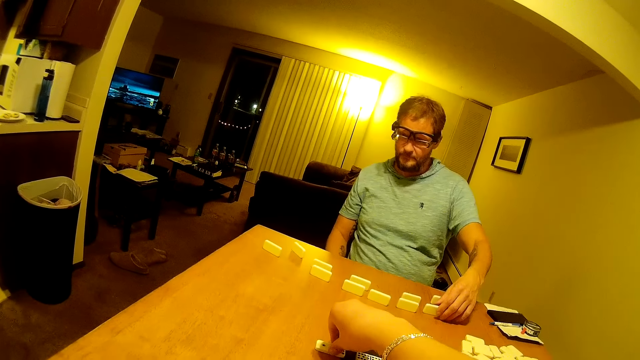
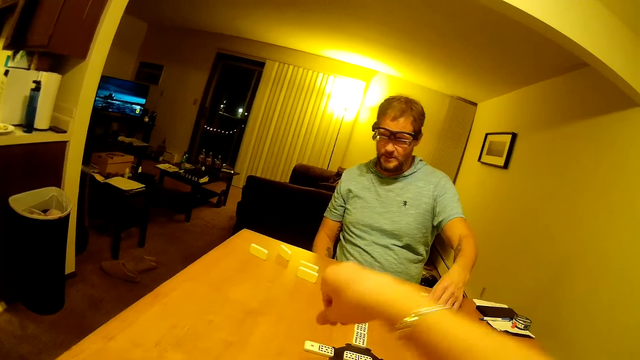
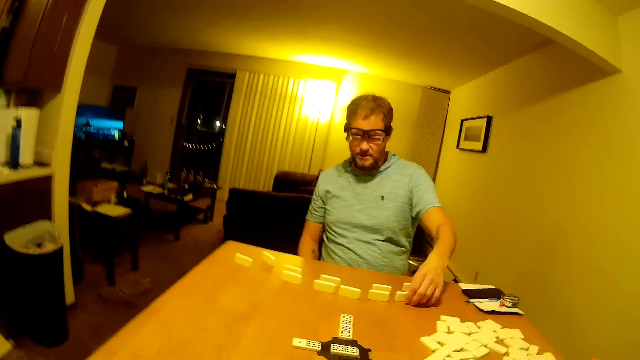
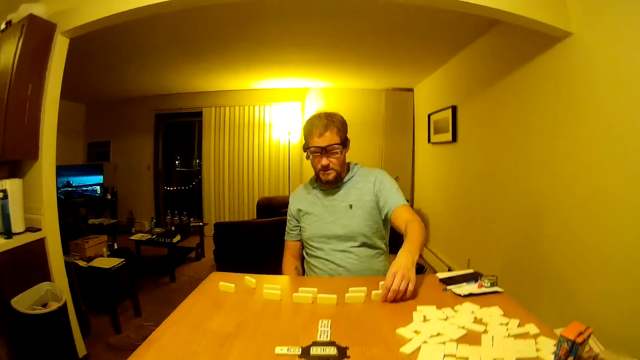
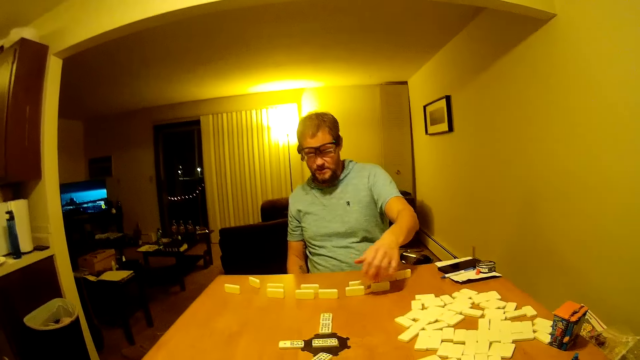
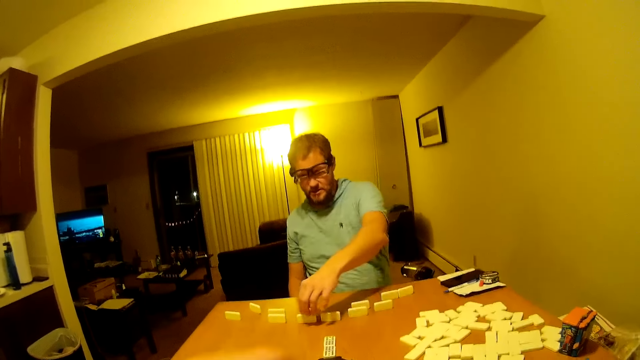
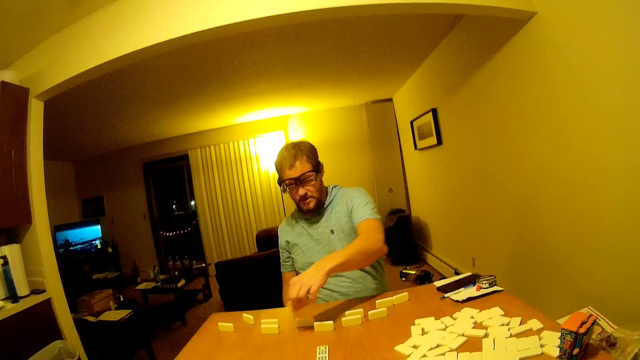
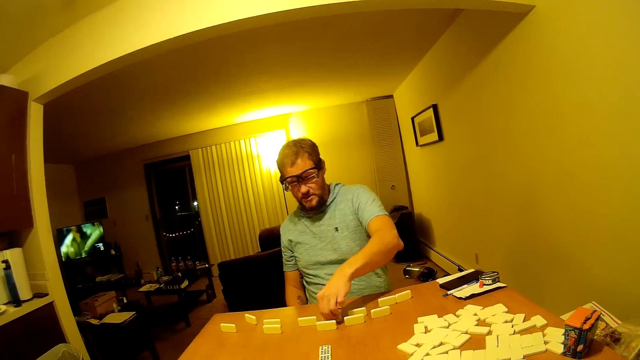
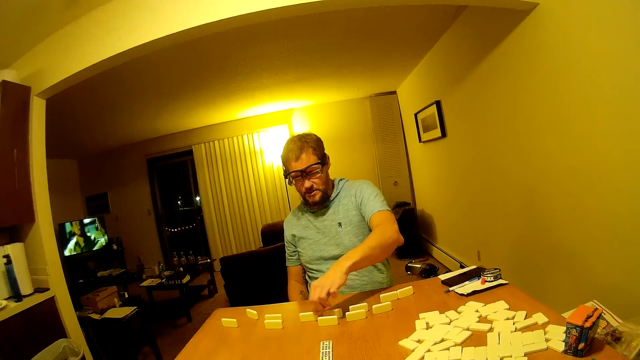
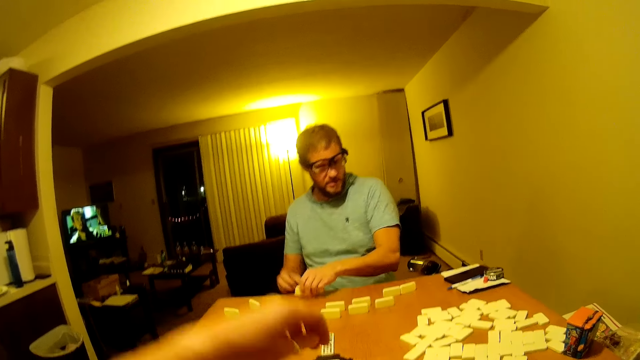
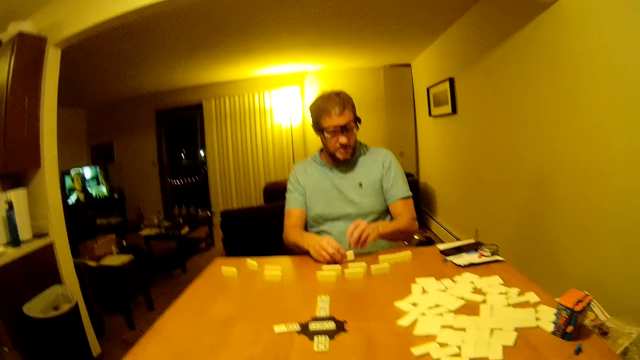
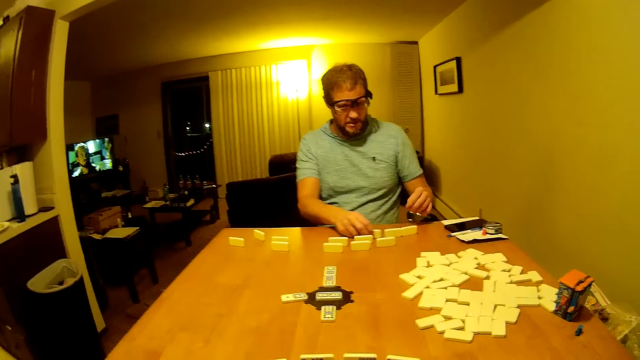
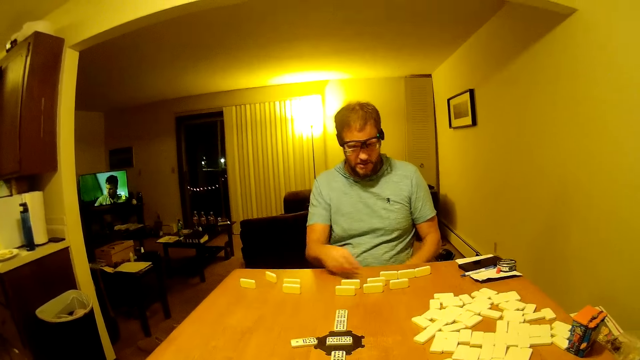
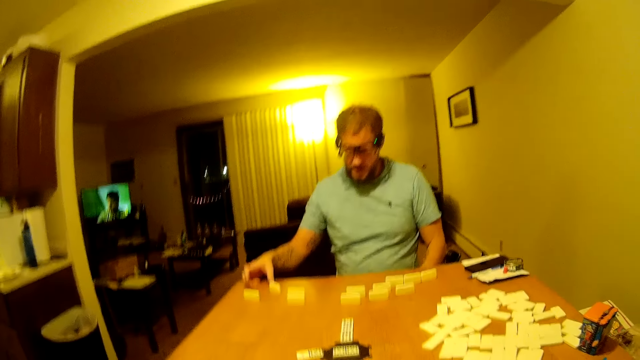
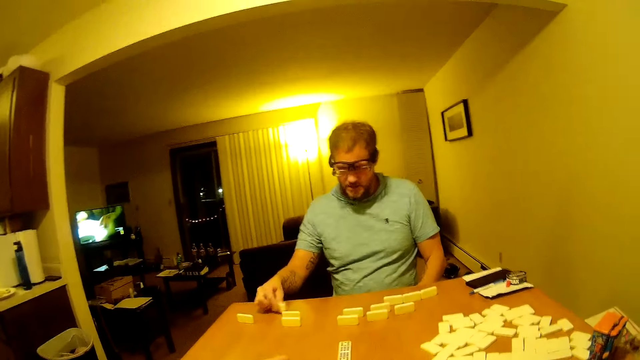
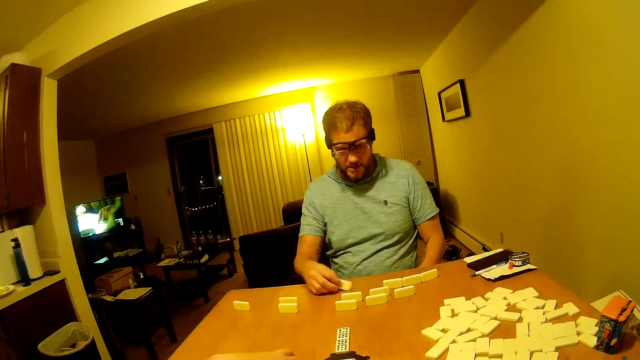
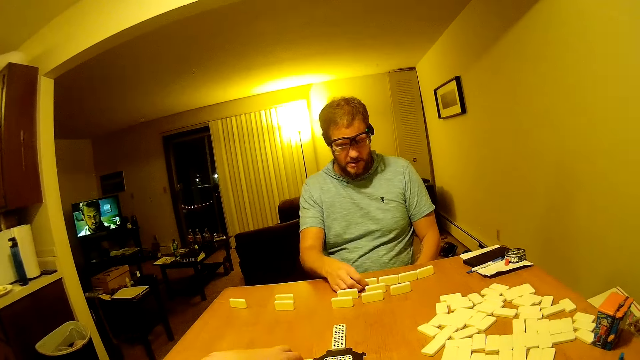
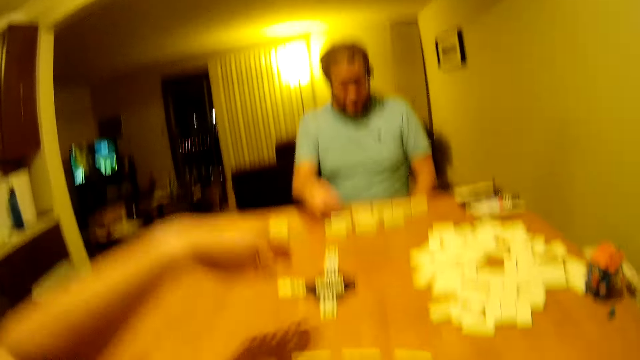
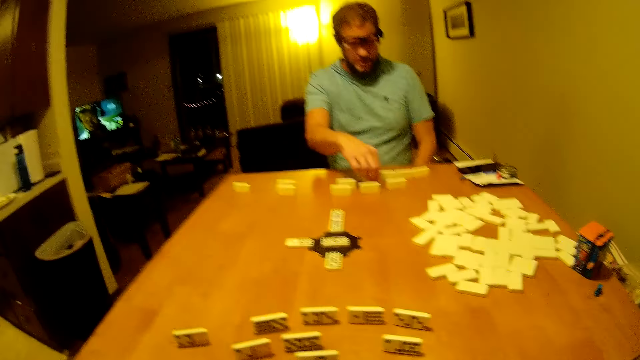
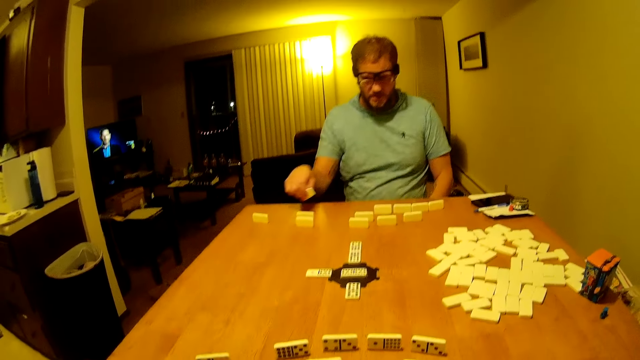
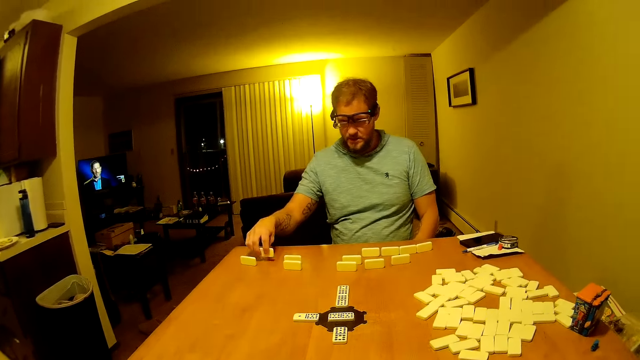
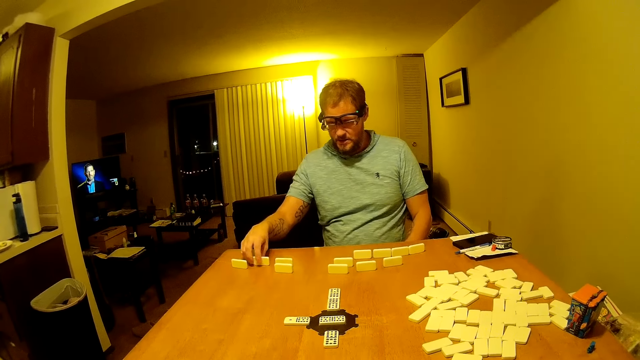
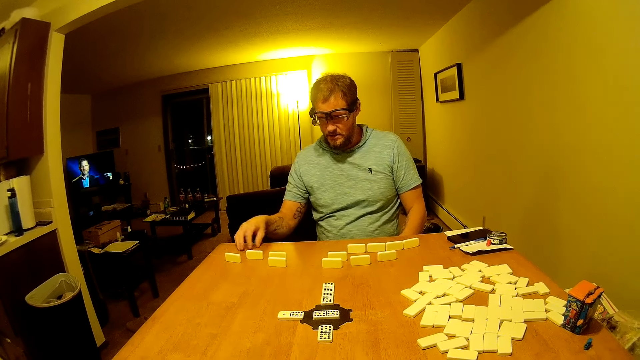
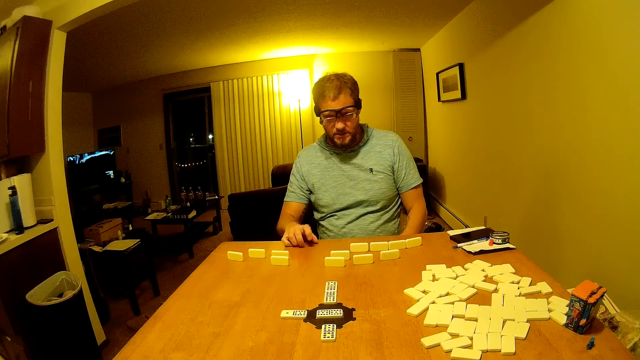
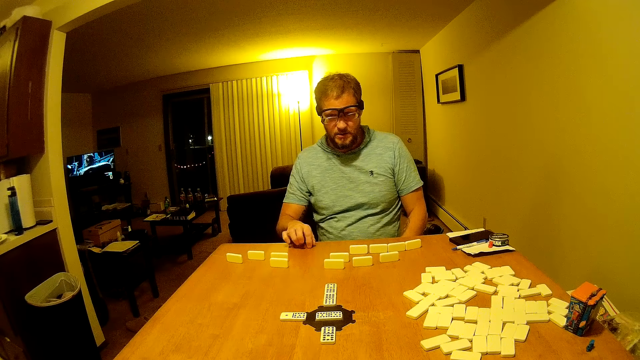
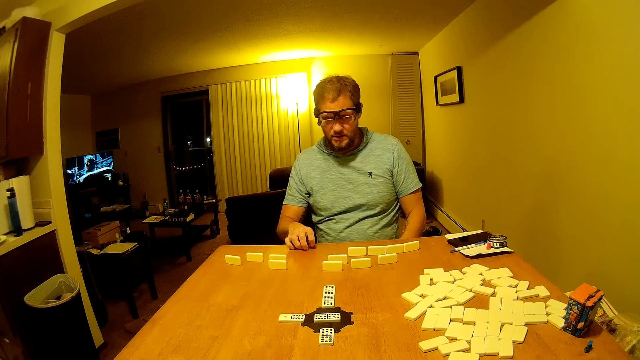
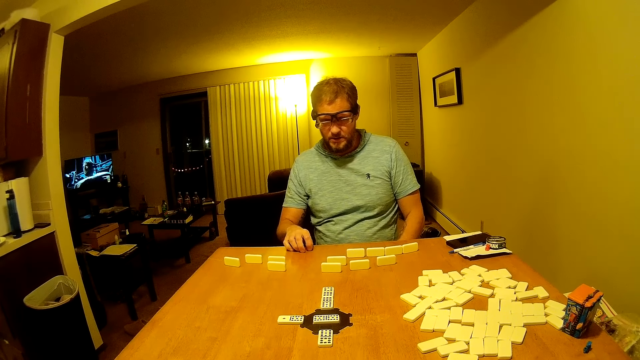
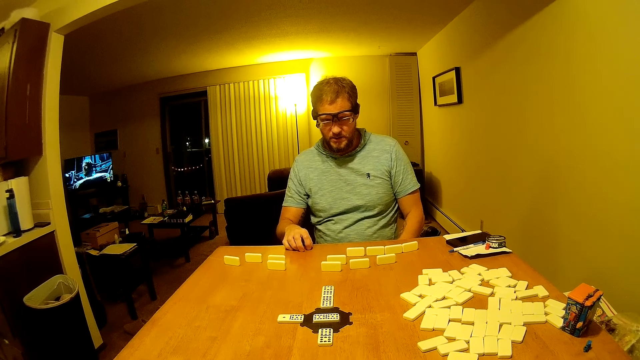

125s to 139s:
A man stares at the domino pieces on the table and arranges the domino pieces on the table. The camera wearer arranges the domino pieces on the table. The man arranges the word game boards. The man stares at the domino pieces on the table.

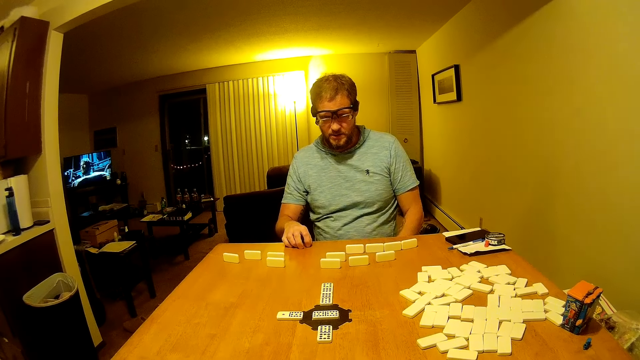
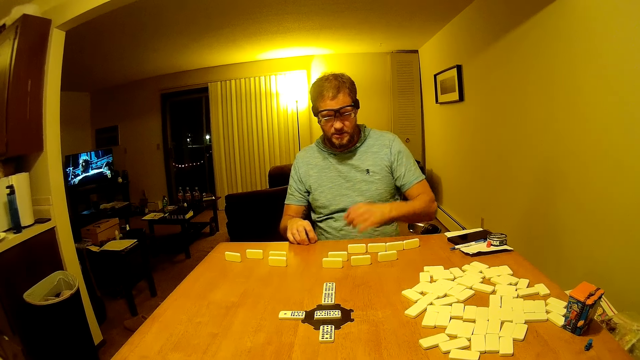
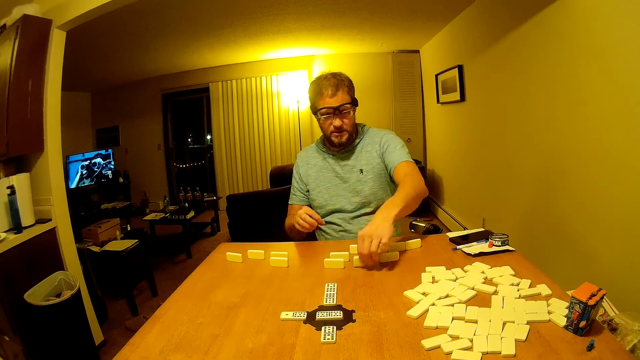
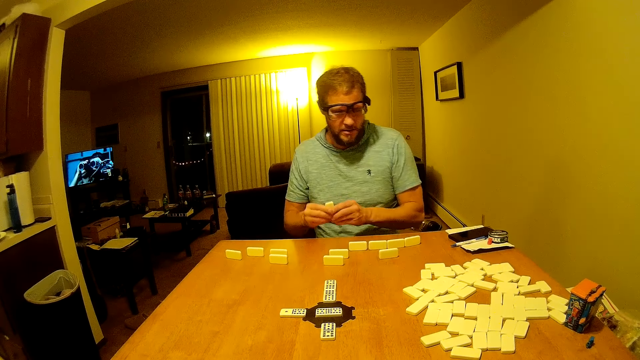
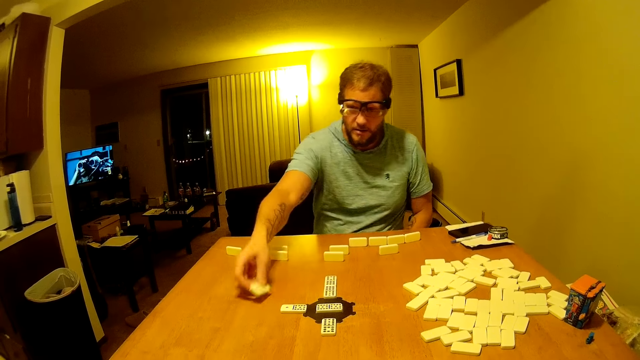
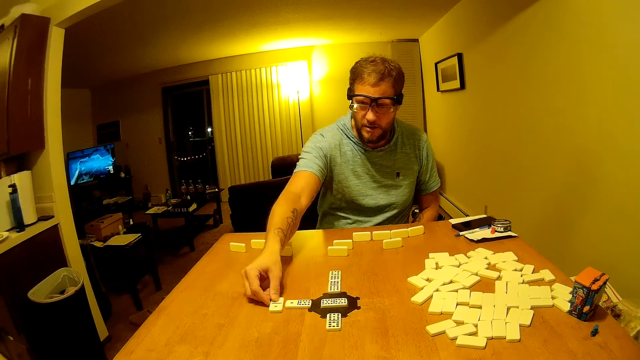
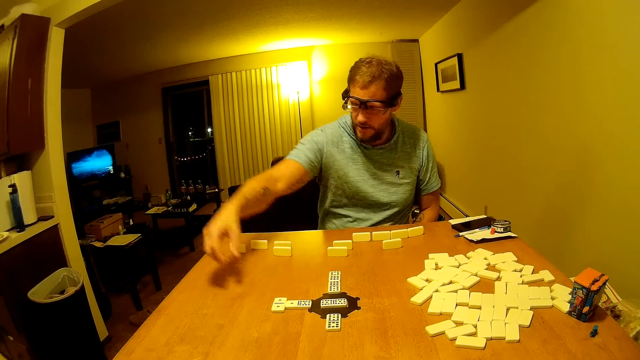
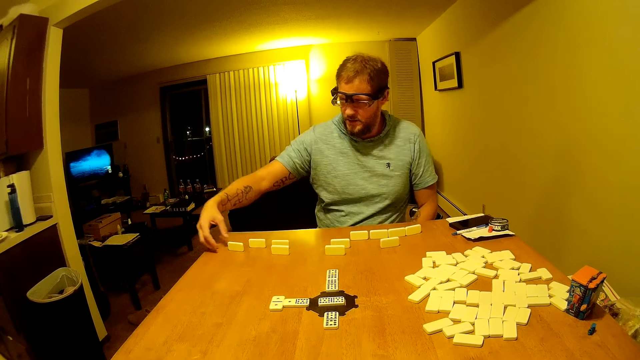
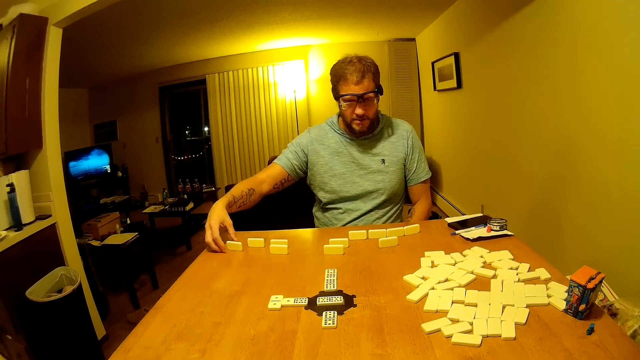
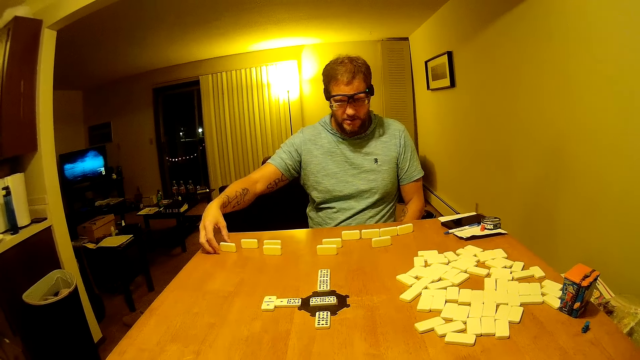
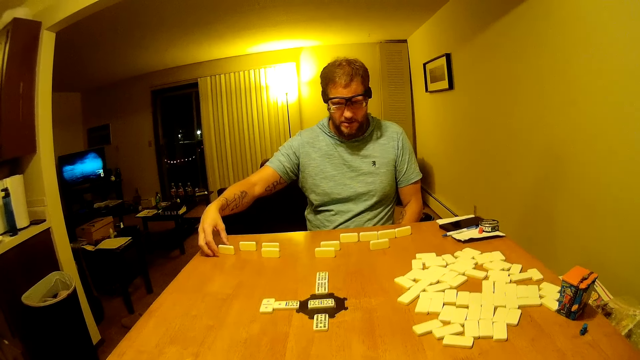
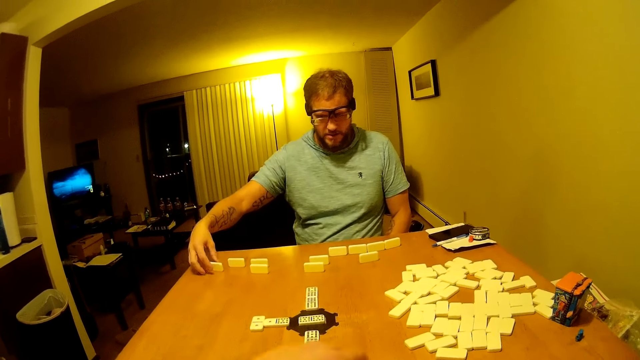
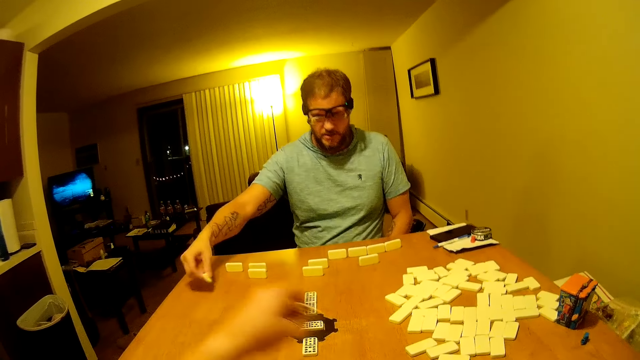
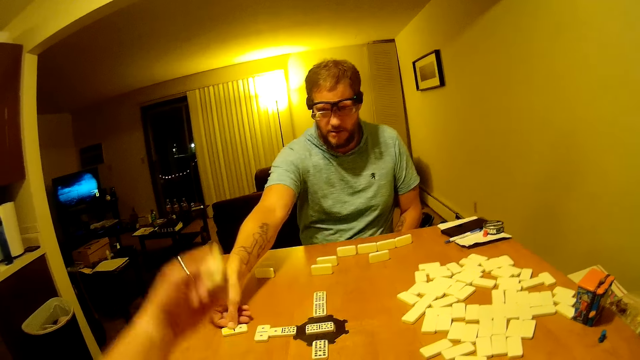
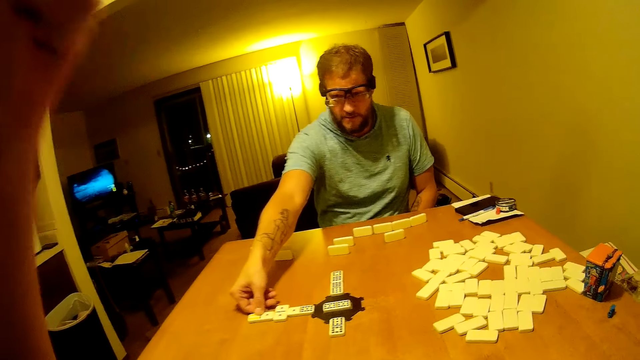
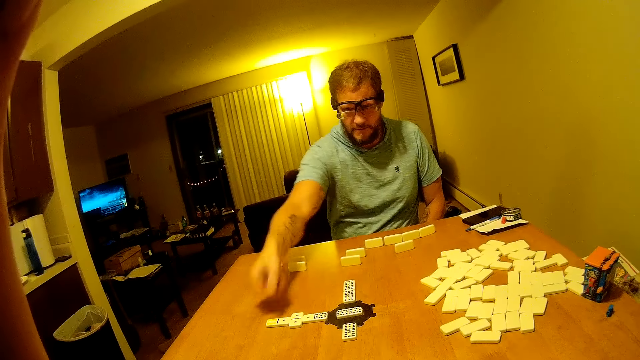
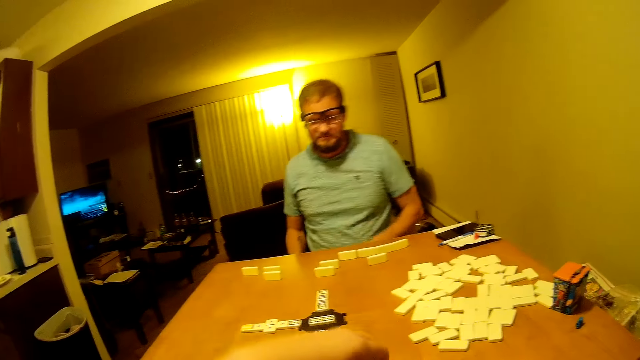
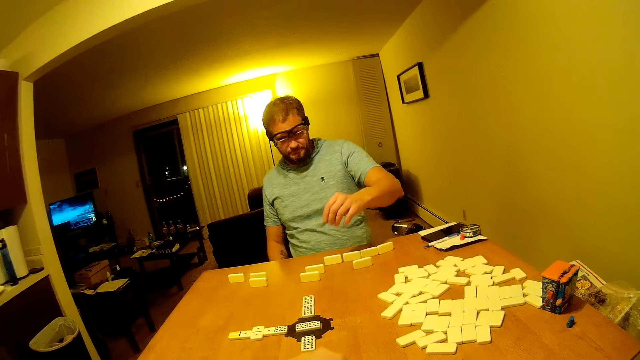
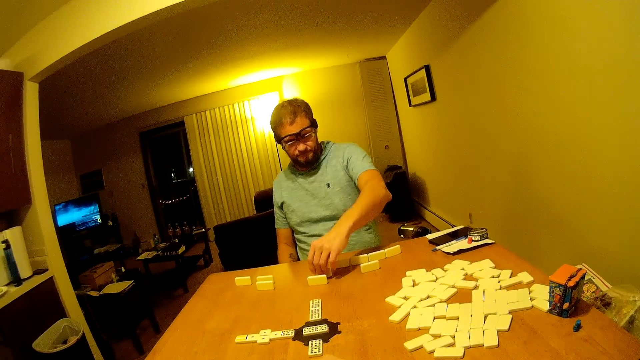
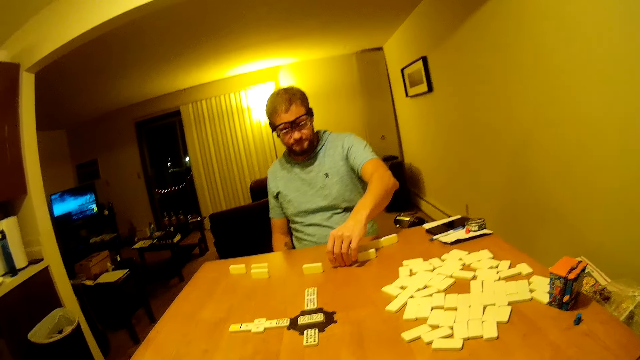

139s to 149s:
A man picks up a domino piece and passes the domino piece to the right hand. The man picks up a word board game from the table. The man places the domino piece on the table. The man plays the word game board. The man stares at the domino pieces on the table. The man picks up the domino piece. The camera wearer holds the domino piece. The man places the domino piece on the table. The camera wearer raises the hand. The man plays the word game board. The camera wearer places the domino piece on the table. The man arranges the domino pieces on the table.
